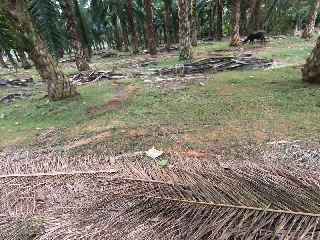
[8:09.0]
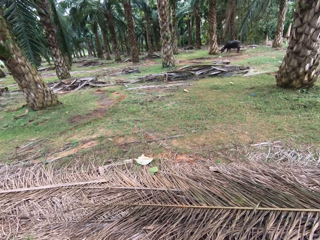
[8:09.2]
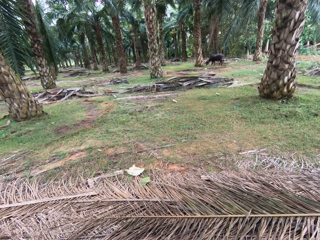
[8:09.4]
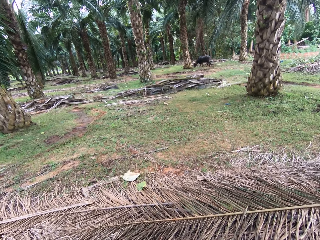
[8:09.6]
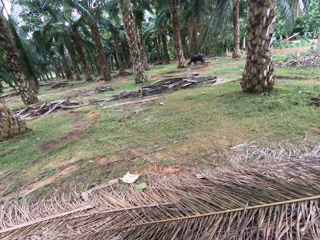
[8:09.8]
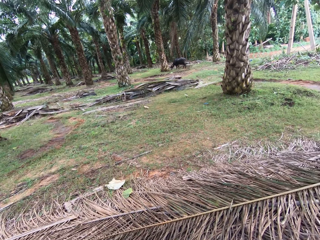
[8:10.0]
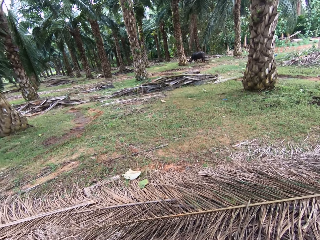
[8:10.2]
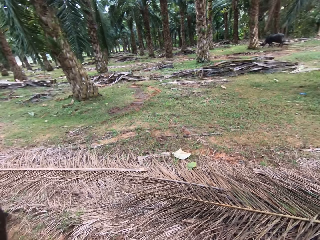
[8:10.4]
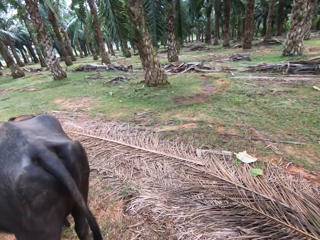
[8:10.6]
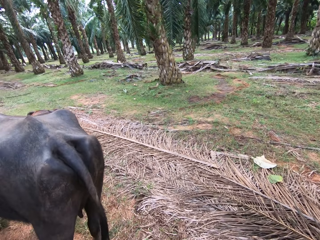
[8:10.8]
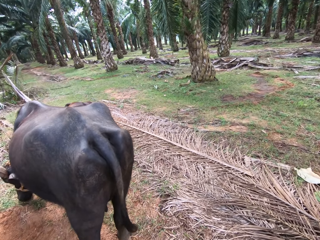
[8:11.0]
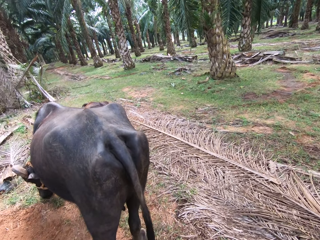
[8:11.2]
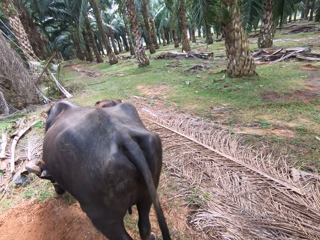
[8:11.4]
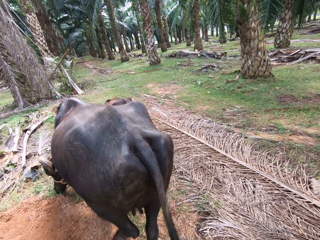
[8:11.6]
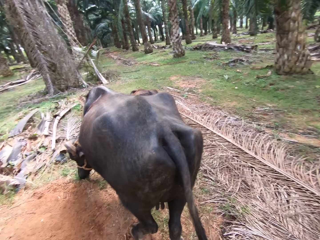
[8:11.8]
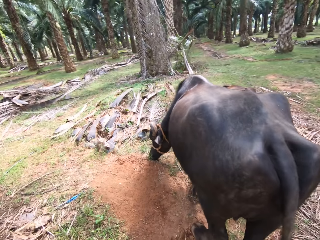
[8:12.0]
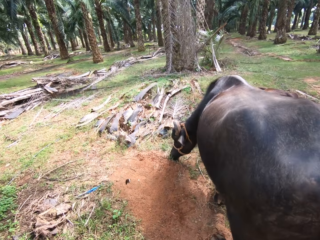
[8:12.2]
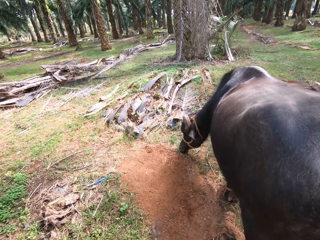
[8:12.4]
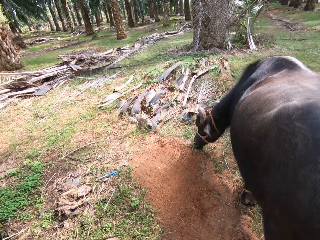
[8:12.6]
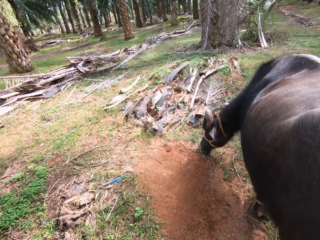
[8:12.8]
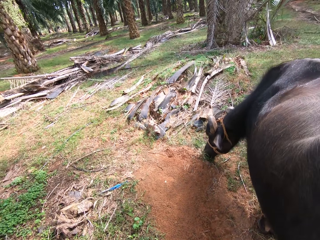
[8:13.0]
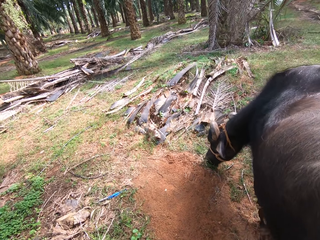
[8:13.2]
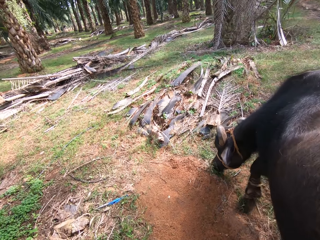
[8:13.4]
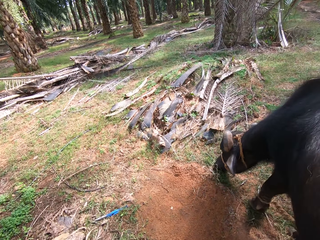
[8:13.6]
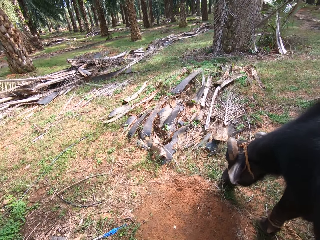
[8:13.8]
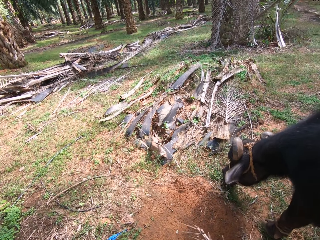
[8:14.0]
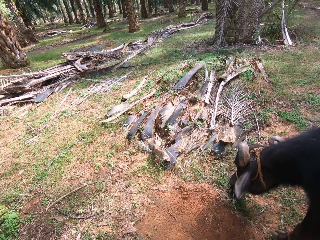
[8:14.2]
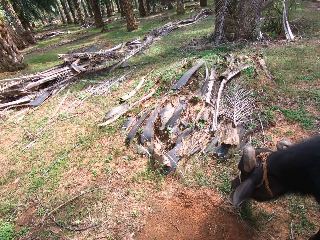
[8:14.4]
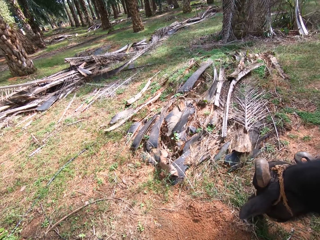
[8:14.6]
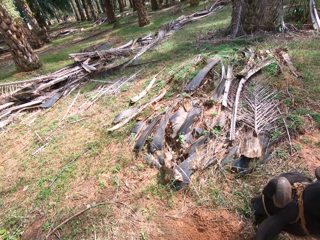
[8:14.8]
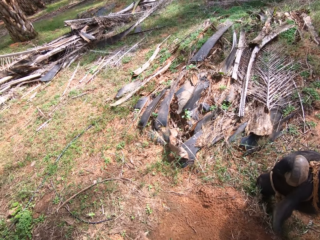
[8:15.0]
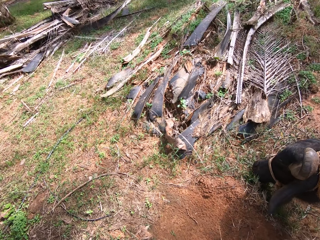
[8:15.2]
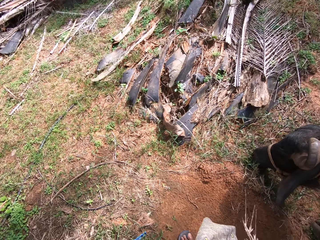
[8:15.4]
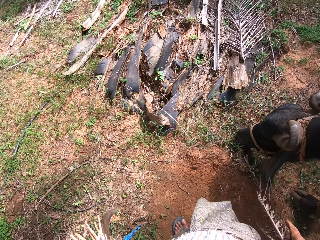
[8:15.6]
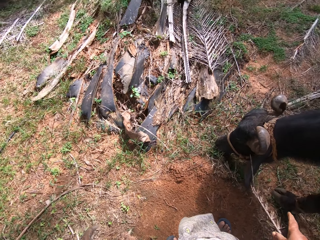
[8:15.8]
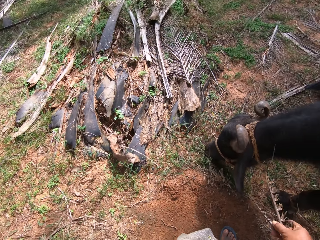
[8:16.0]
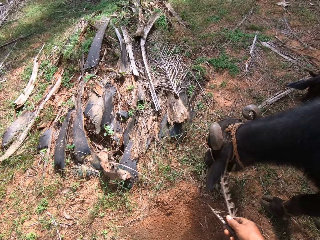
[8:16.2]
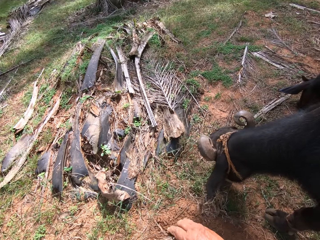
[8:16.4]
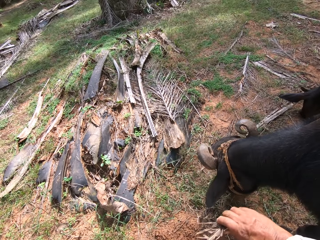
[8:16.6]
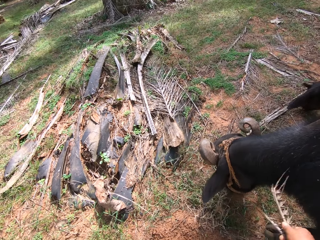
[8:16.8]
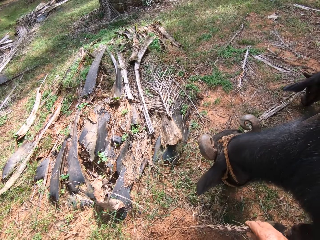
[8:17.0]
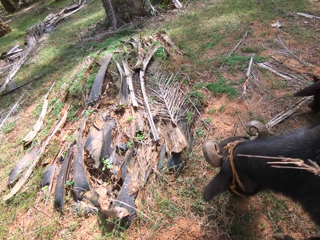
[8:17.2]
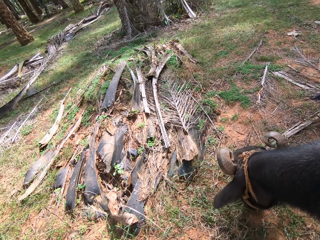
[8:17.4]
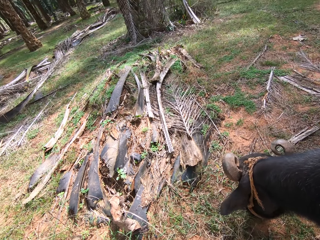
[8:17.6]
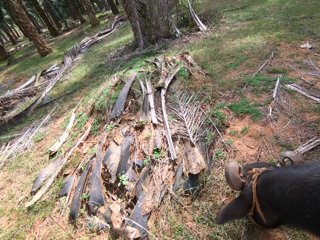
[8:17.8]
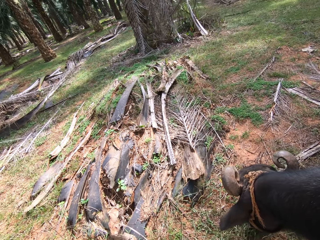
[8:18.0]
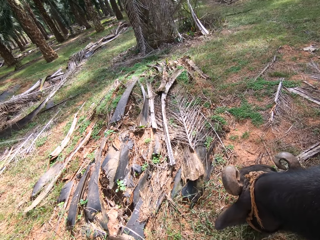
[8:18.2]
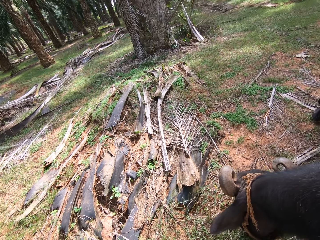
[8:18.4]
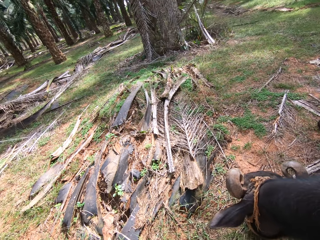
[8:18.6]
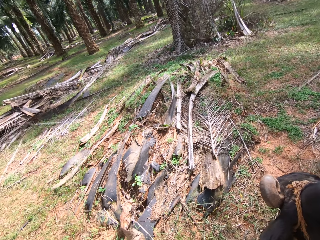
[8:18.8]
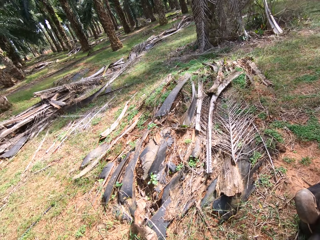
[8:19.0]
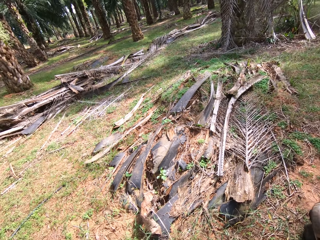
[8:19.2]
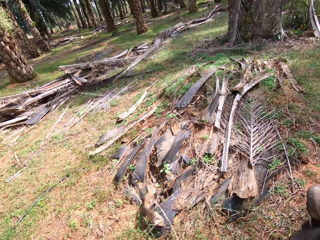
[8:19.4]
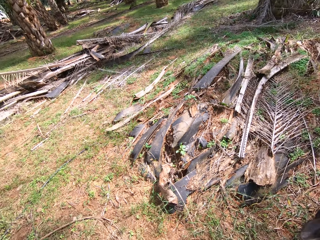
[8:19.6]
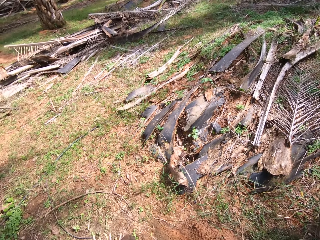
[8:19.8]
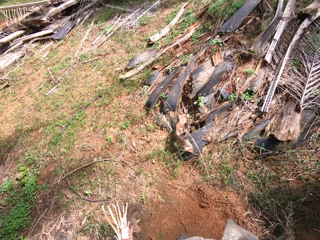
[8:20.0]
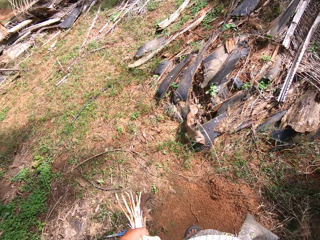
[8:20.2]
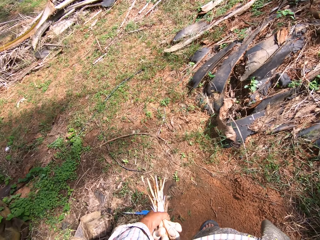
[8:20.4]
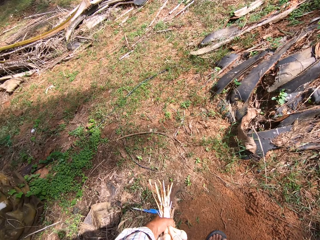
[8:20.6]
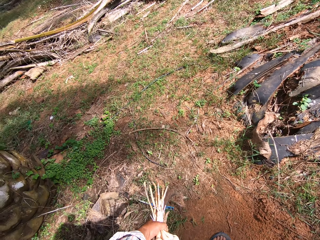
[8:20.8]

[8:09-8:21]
The camera wearer looks around the farm. They walk around the farm.

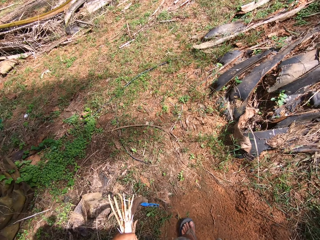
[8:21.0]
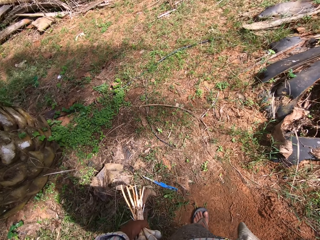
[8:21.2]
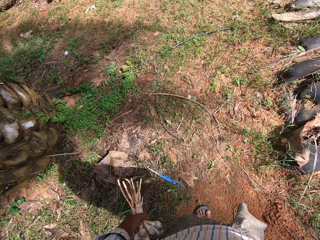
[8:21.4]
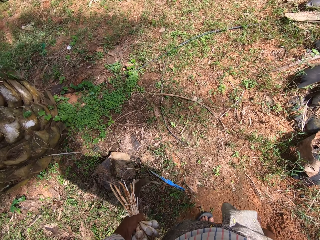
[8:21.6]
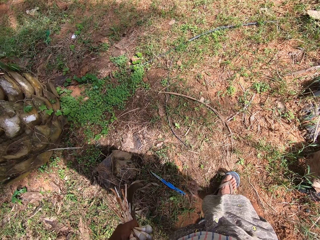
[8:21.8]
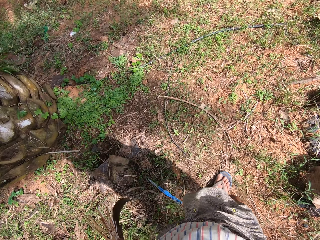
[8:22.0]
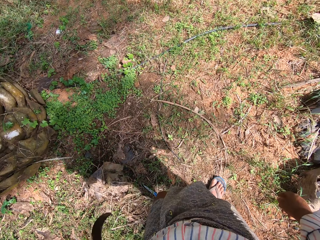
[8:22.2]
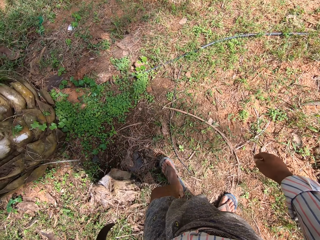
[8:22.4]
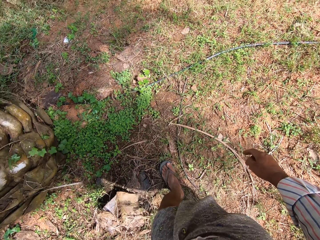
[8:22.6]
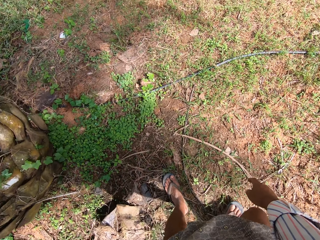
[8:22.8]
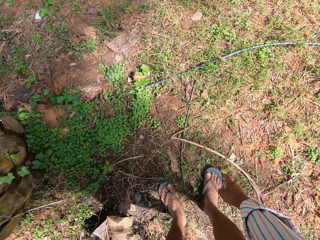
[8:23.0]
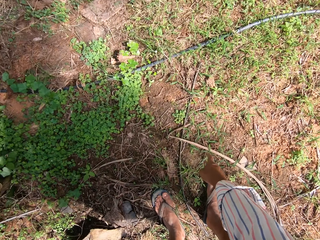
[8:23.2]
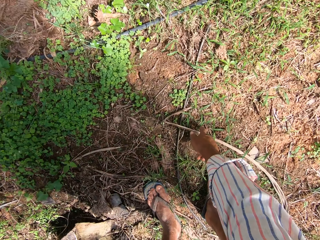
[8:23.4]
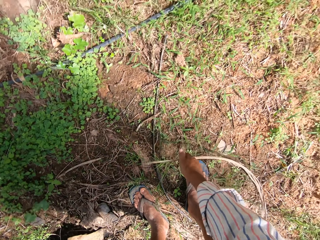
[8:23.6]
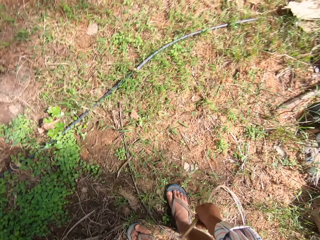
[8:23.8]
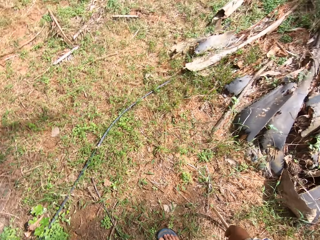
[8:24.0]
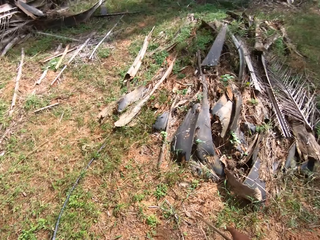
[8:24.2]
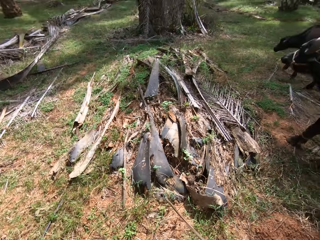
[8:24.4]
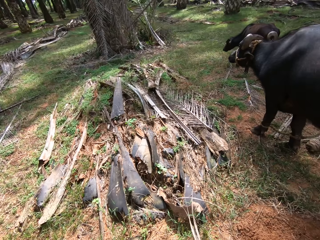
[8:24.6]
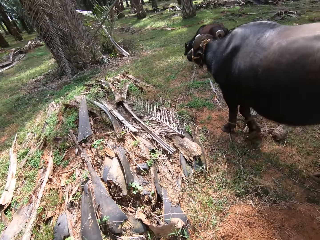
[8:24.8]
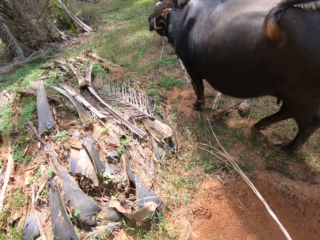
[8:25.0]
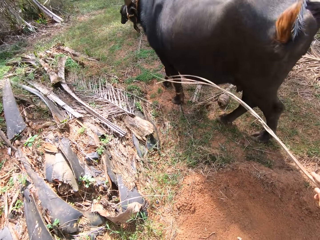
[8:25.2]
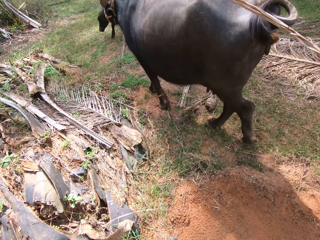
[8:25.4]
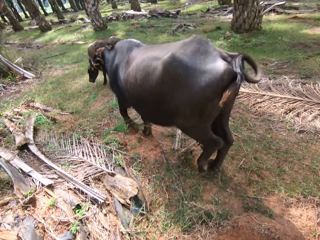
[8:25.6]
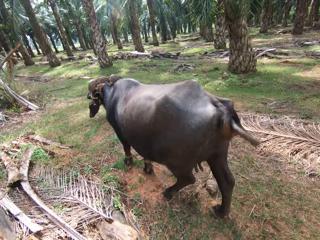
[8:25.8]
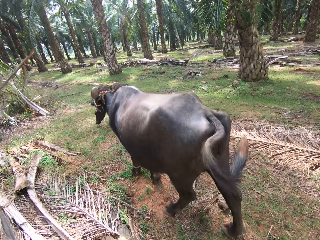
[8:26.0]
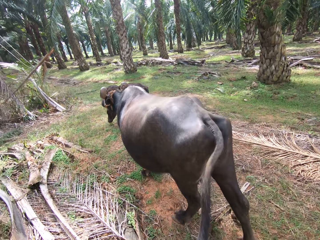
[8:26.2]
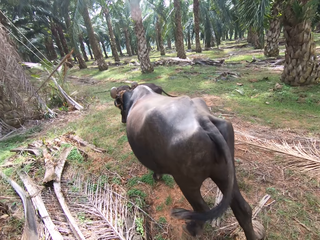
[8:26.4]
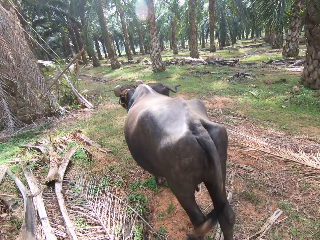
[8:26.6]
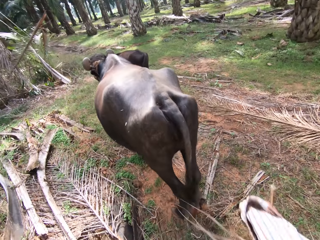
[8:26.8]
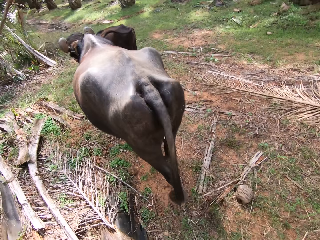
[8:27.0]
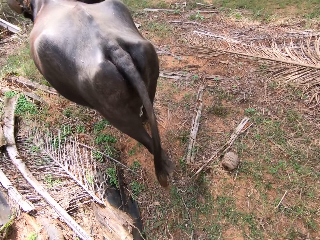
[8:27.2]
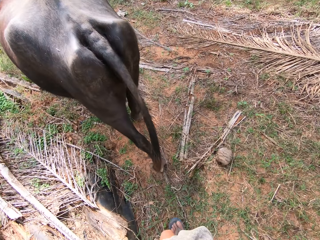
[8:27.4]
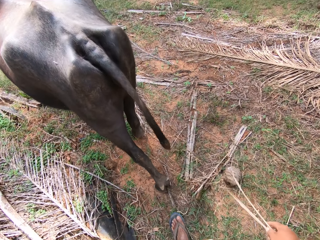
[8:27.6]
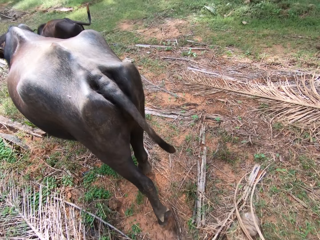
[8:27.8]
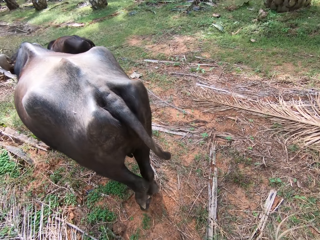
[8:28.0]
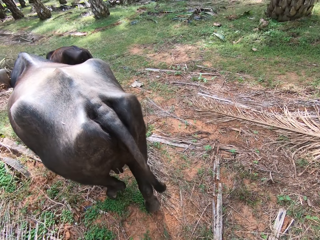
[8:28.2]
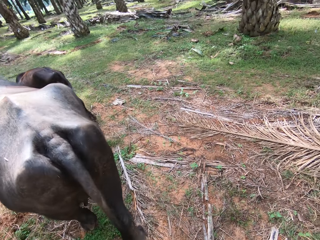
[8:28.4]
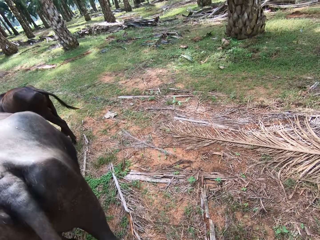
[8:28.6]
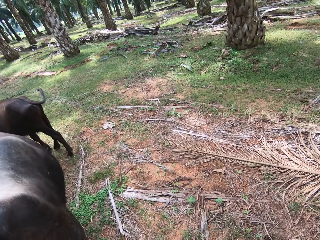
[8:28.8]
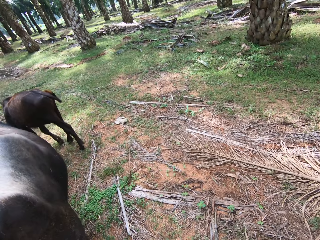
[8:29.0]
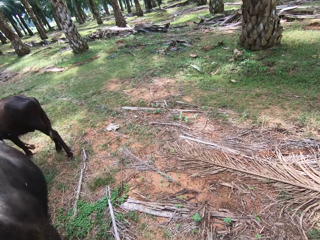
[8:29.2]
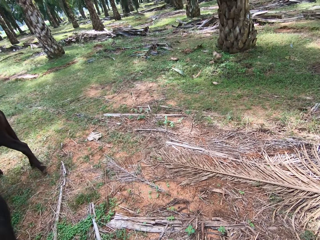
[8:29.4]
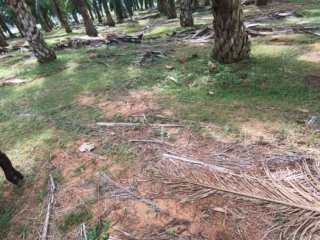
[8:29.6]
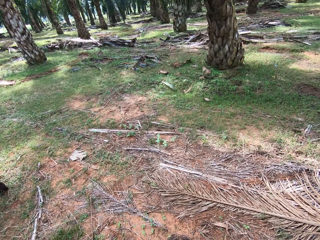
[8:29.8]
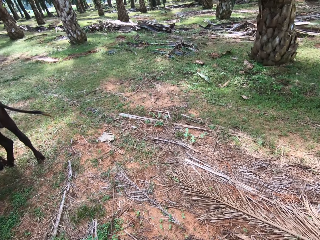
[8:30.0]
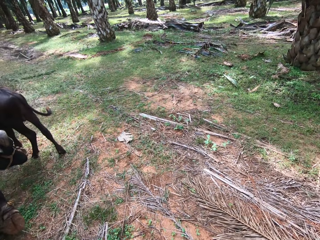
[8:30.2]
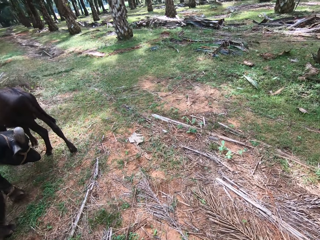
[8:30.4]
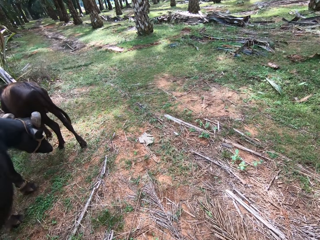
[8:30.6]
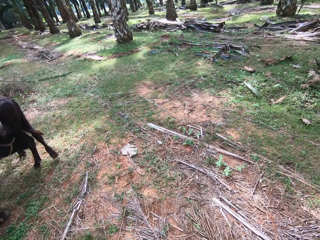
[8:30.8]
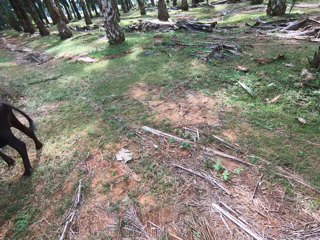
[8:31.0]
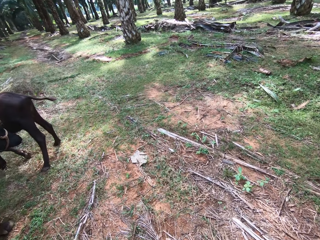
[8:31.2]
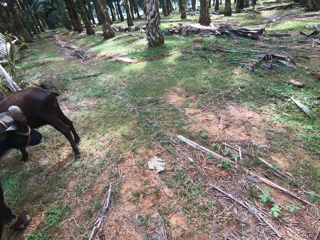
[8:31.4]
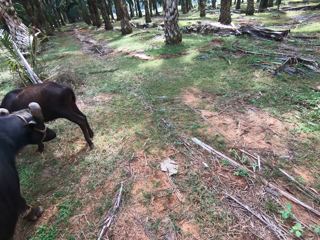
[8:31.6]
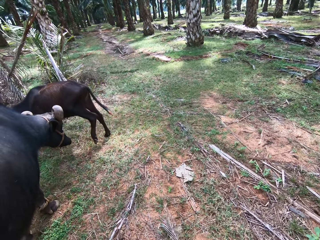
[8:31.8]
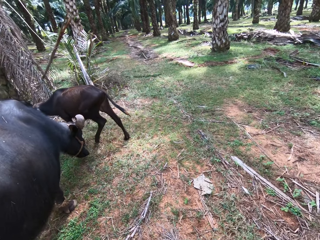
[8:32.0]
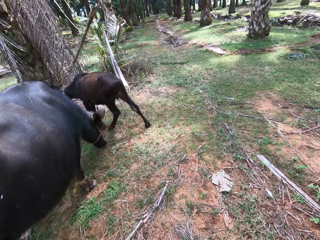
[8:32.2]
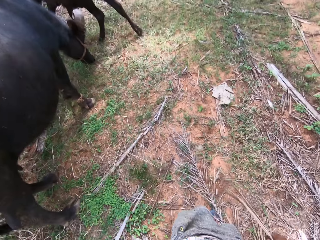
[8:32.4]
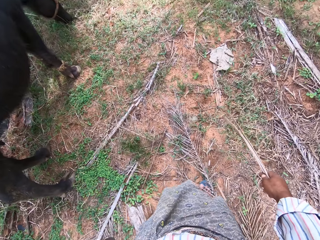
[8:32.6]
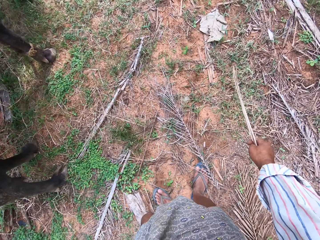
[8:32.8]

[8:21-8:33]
The camera wearer picks up a twig. They drive away the cows. They whip the cows. They walk with the cows.
